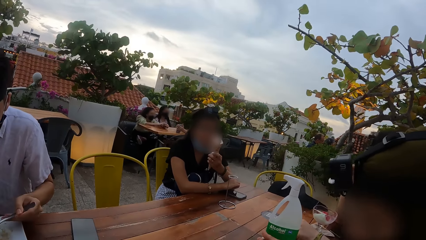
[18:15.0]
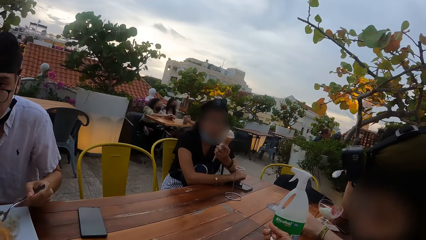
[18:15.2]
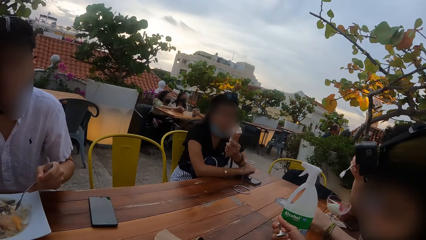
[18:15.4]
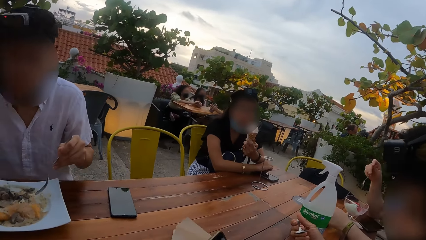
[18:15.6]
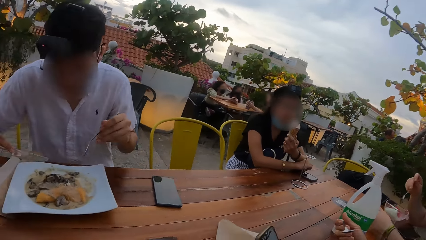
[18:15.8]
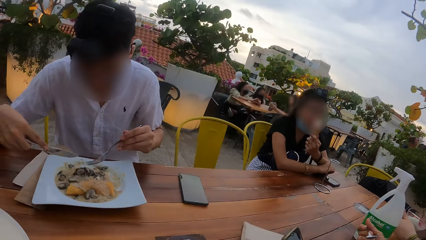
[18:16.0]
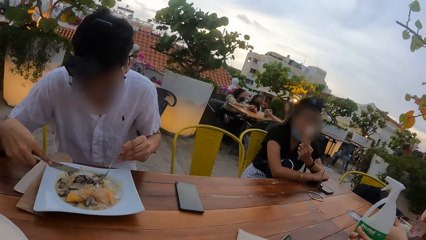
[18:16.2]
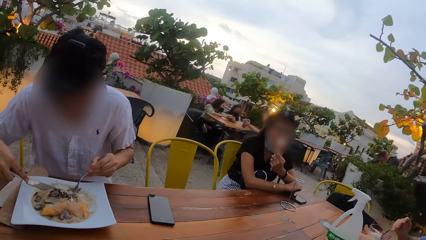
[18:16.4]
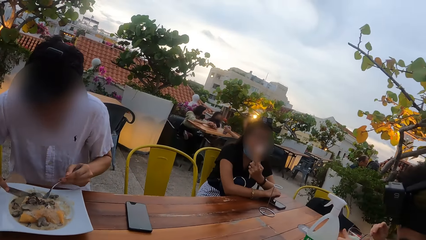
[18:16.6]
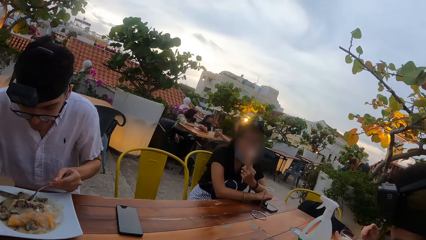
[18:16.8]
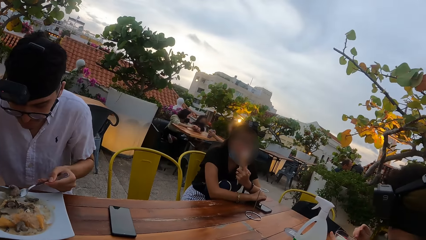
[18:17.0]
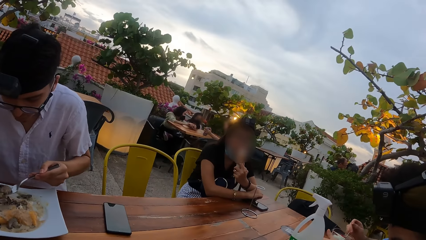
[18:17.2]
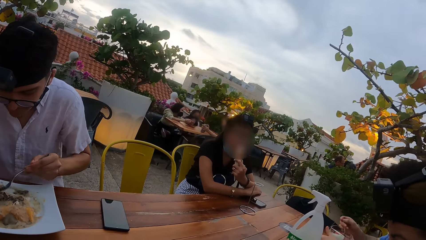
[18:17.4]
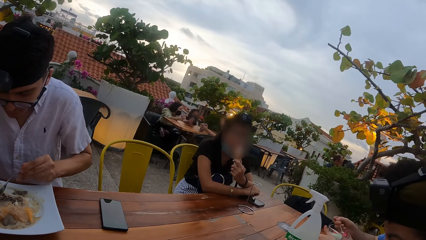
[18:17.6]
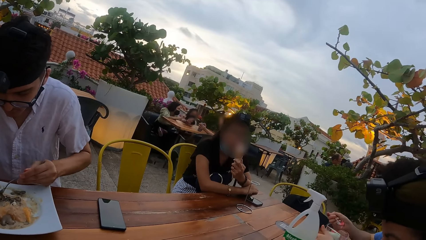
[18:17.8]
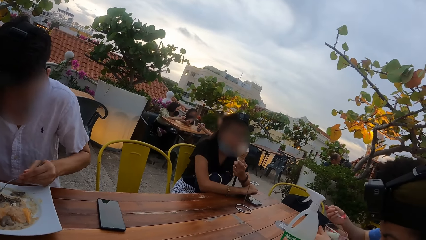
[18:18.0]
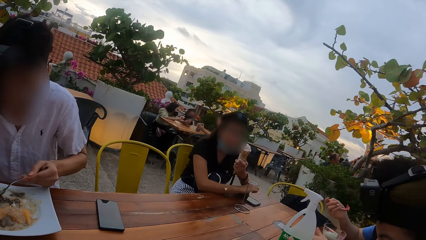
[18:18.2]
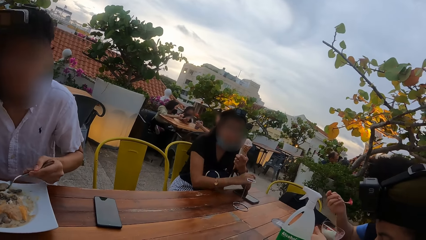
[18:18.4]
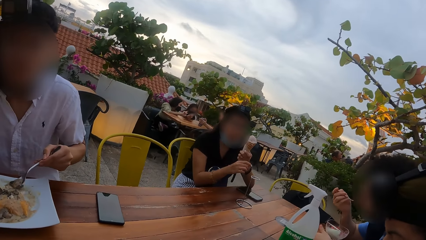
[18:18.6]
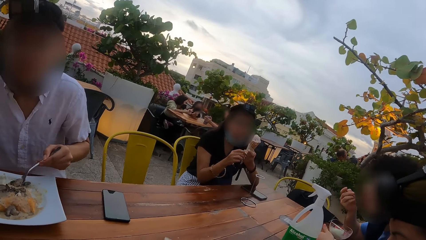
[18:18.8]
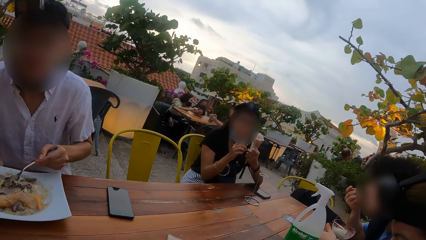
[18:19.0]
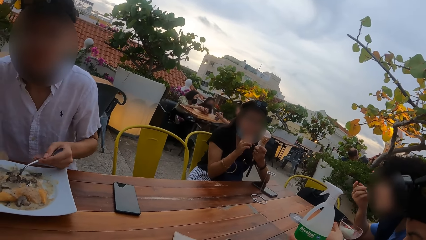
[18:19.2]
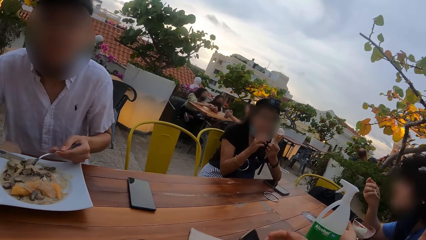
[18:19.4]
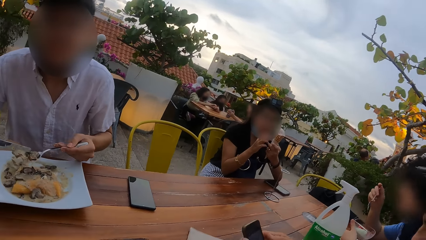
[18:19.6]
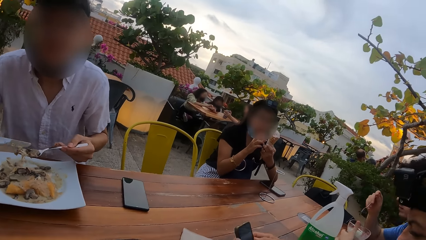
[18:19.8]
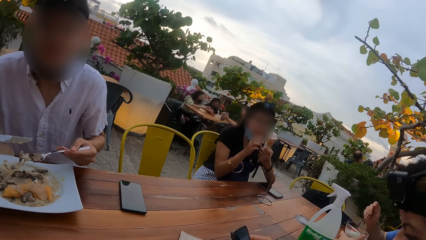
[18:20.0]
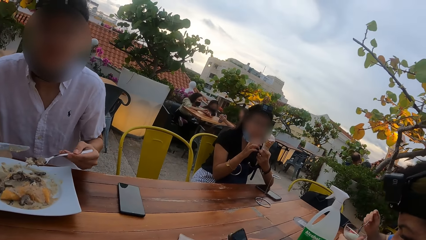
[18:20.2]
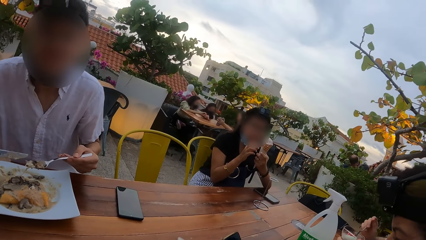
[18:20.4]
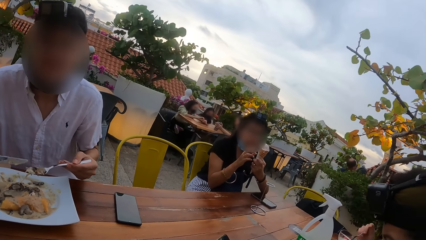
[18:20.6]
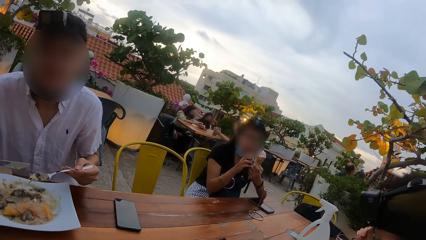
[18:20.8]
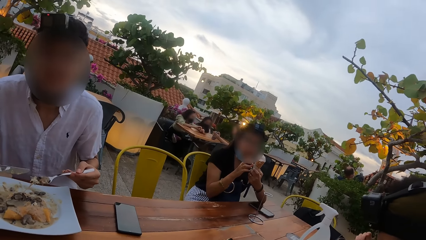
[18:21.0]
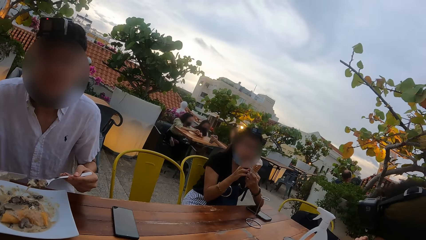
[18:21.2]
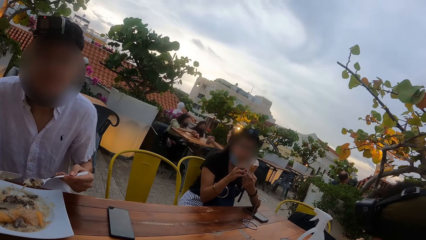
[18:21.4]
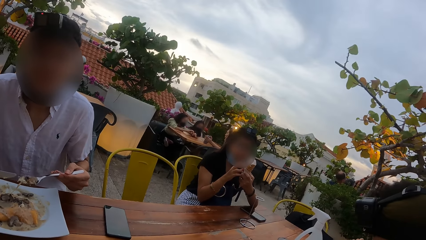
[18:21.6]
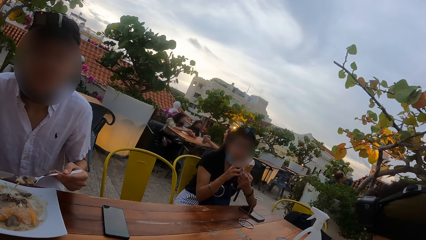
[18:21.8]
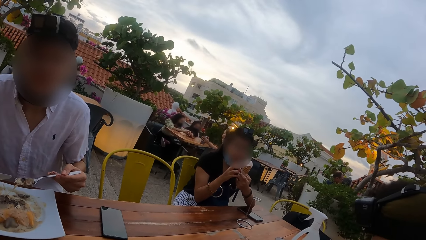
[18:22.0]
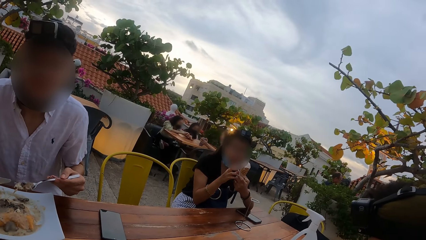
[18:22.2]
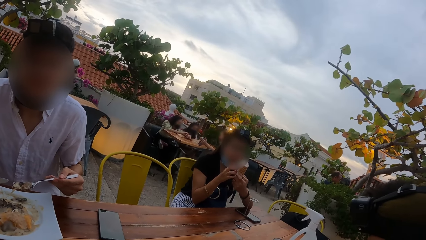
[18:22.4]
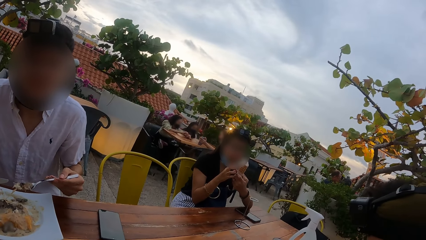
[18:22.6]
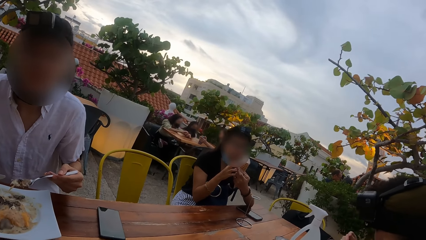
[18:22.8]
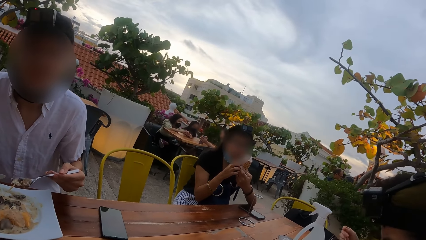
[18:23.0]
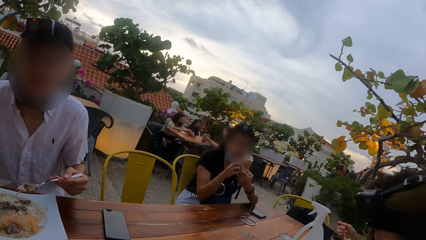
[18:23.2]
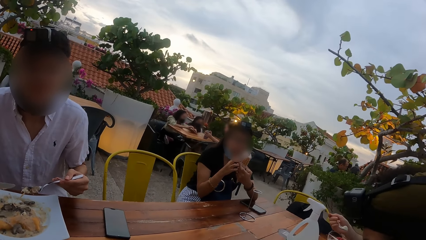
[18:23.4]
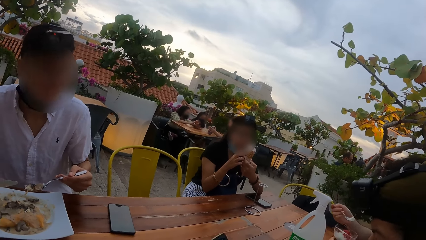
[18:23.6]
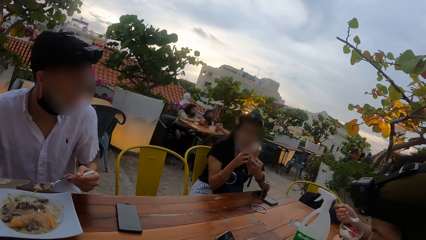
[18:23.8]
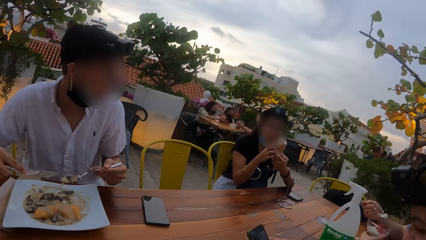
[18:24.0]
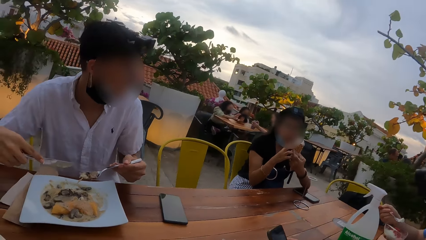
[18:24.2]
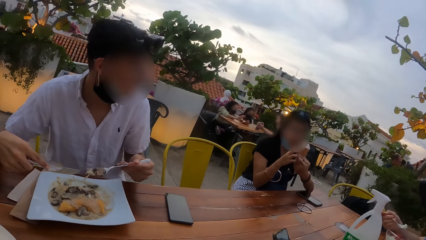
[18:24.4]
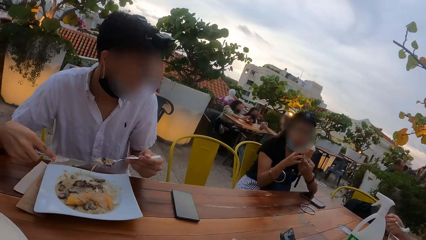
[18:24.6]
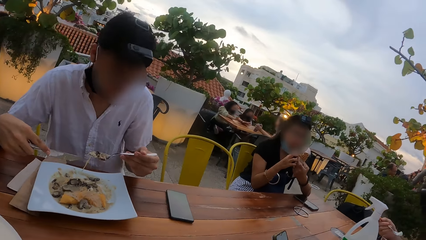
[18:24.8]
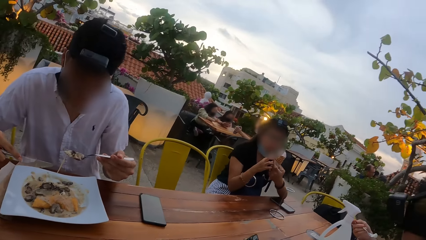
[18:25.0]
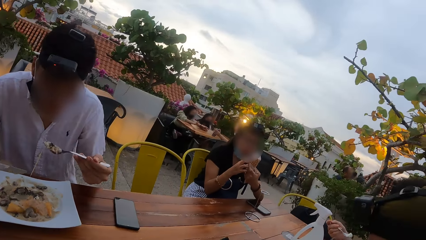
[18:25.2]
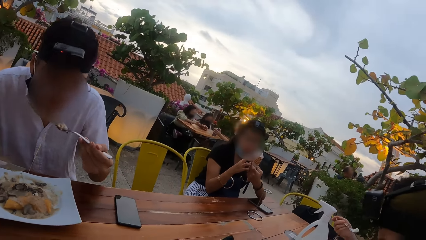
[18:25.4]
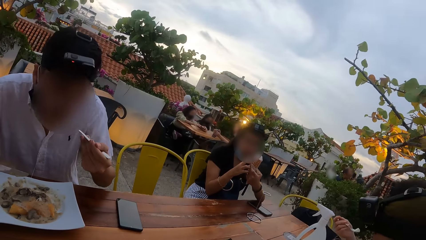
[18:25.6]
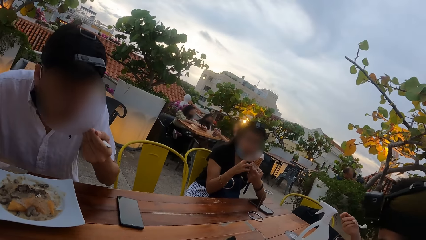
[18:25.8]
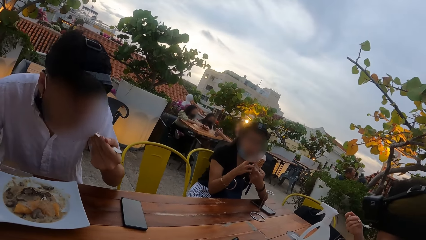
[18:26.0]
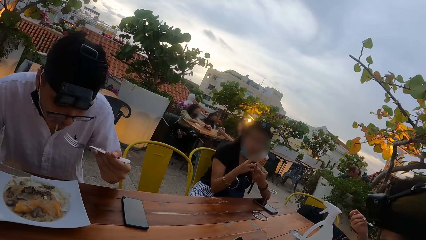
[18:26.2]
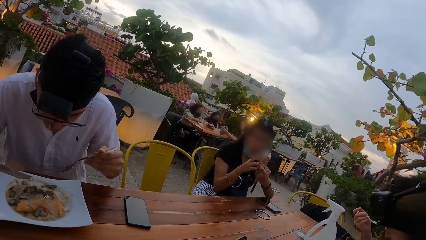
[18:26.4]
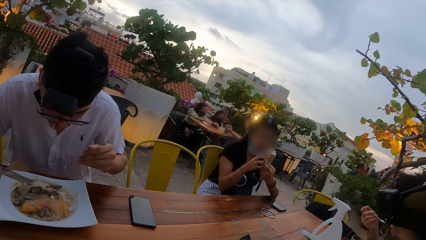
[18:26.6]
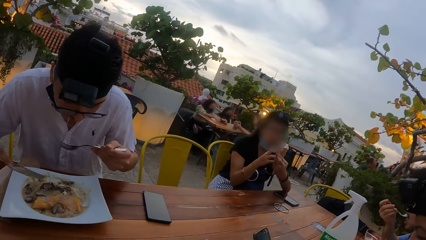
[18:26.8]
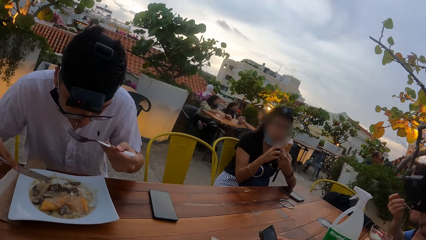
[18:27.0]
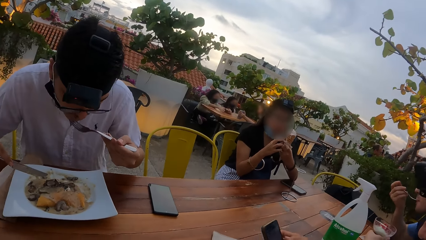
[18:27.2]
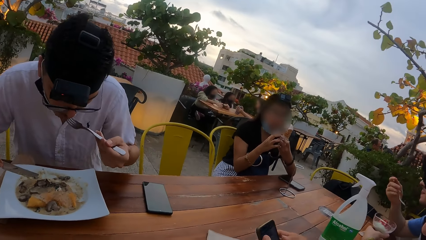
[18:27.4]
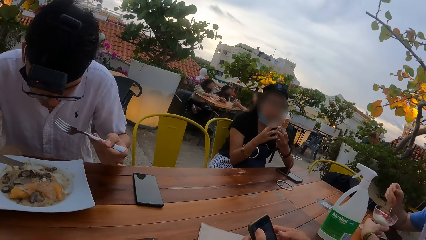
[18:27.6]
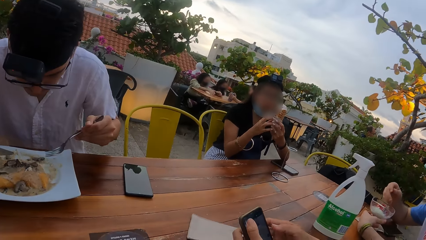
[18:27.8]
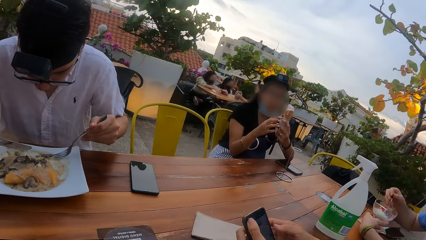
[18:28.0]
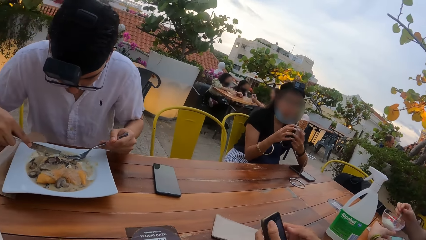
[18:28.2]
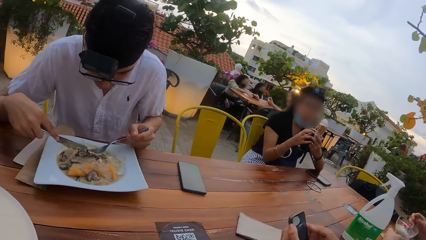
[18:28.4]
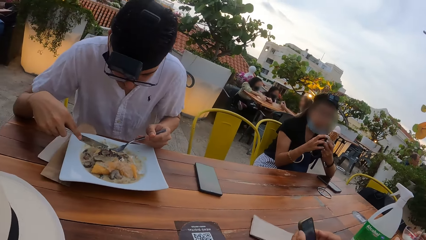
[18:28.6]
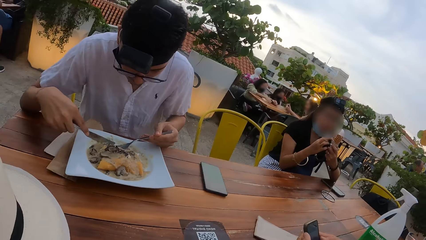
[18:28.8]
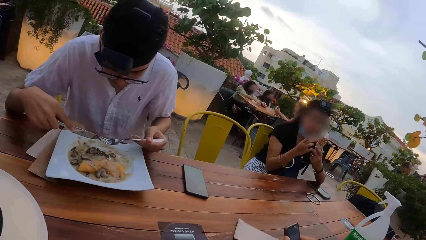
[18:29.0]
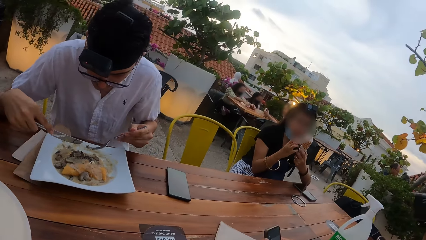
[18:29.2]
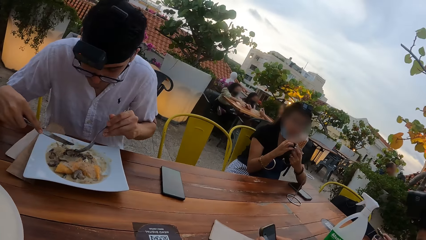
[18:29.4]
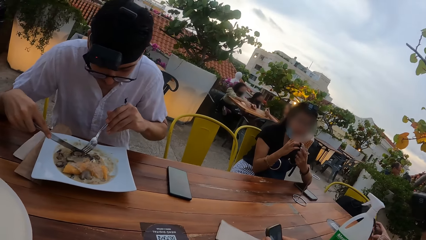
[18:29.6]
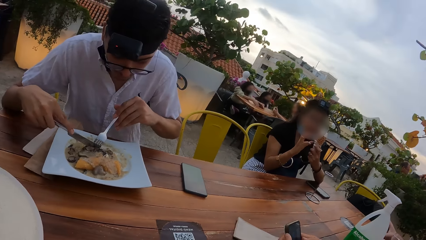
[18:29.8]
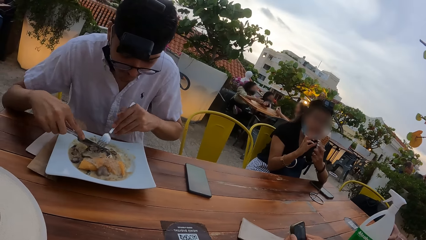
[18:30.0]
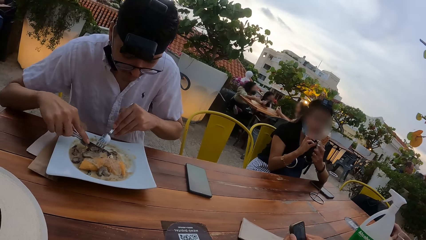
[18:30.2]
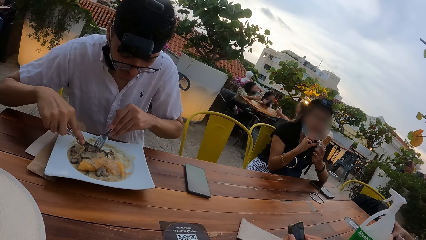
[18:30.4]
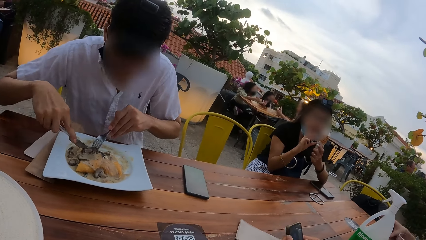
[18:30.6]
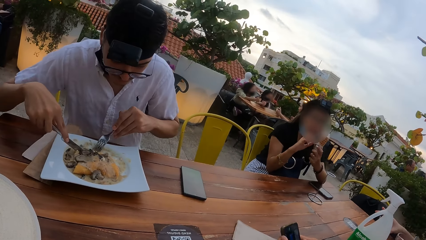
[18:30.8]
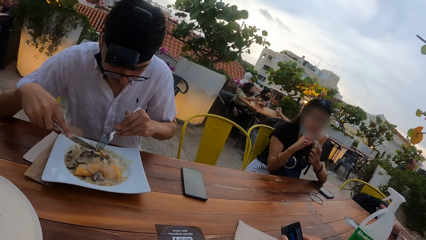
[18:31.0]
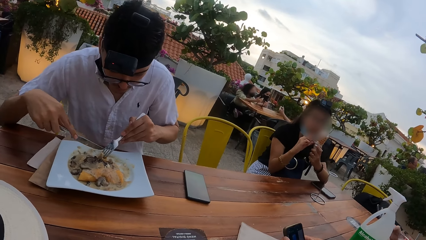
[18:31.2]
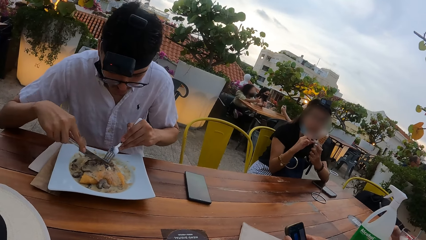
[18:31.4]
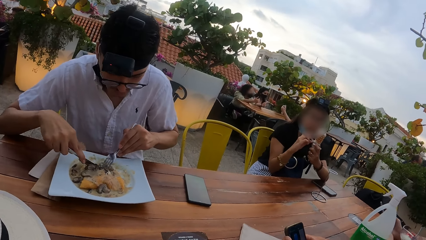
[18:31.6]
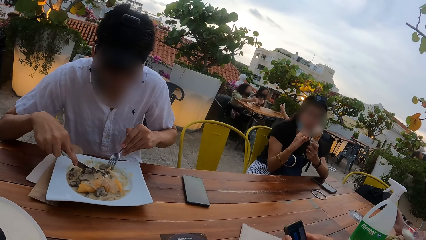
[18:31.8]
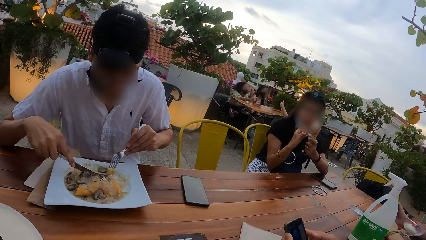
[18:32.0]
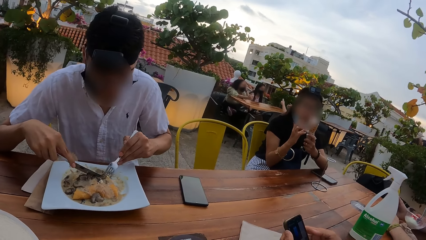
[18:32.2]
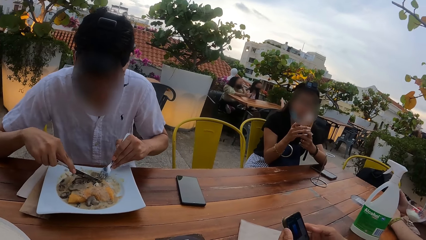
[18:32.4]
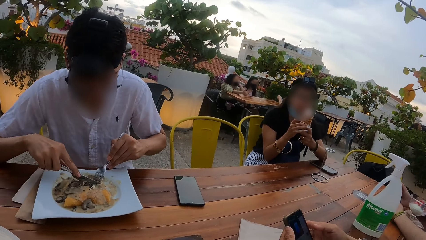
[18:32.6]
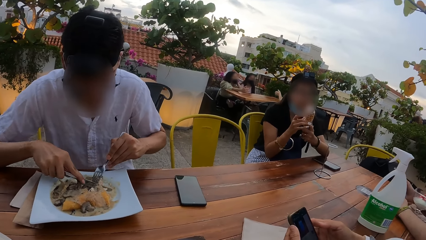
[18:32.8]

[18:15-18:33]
A man scoops moo shu from the plate of moo shu on the table with the fork in his left hand. The camera wearer looks at four people. A woman drops the spoon in her right hand in the Libbey cup on the table. She passes a mobile phone in her right hand to her left hand. She operates the mobile phone in her left hand with her right hand.
